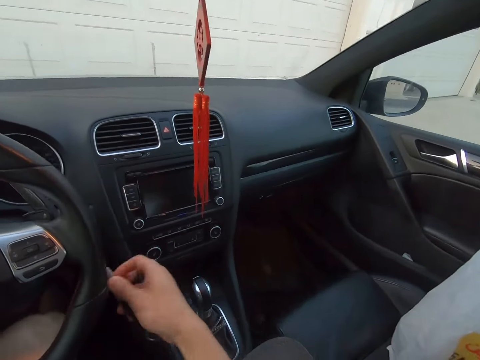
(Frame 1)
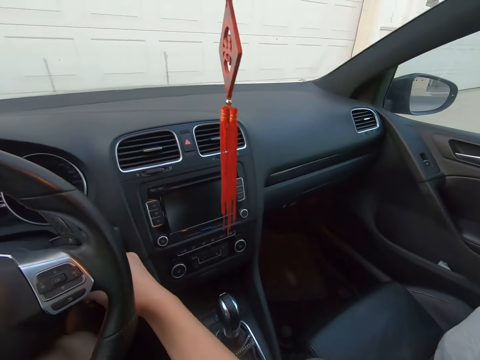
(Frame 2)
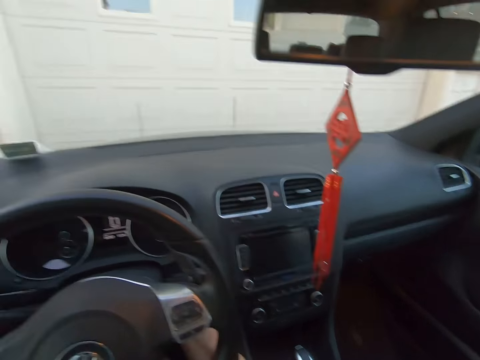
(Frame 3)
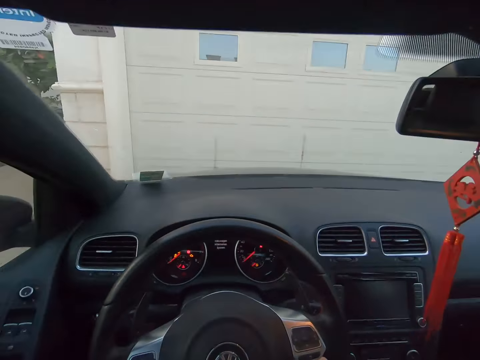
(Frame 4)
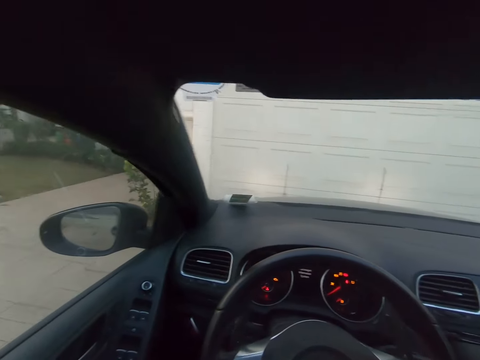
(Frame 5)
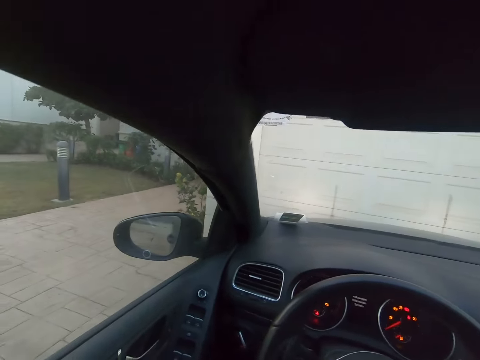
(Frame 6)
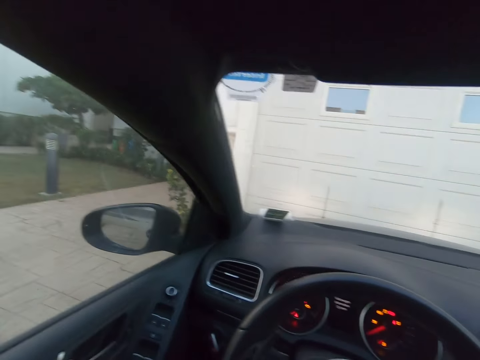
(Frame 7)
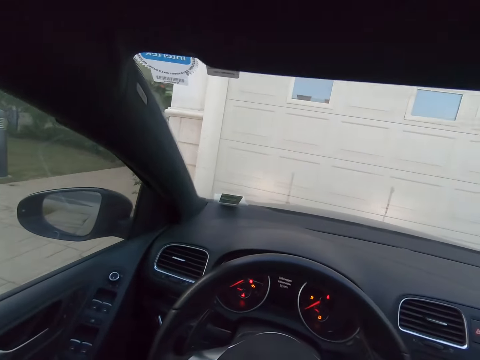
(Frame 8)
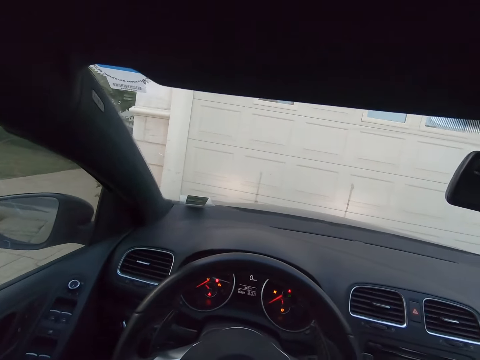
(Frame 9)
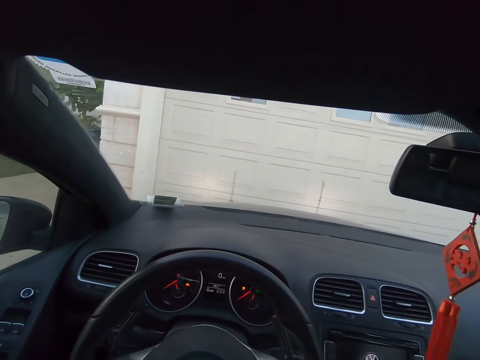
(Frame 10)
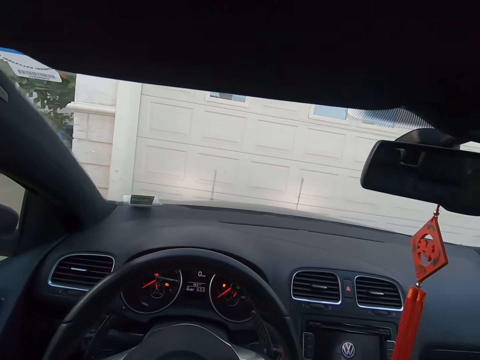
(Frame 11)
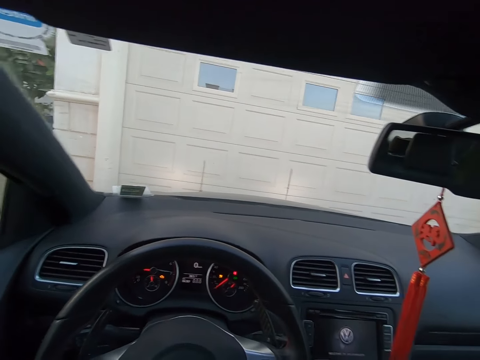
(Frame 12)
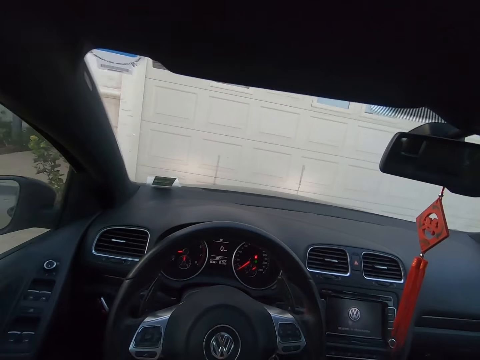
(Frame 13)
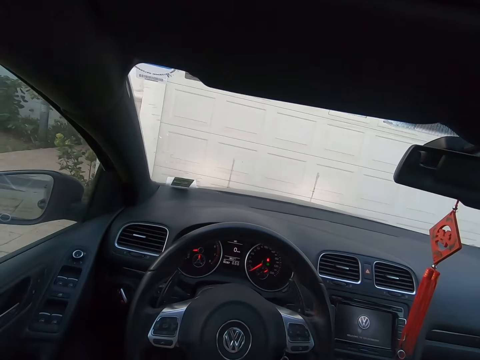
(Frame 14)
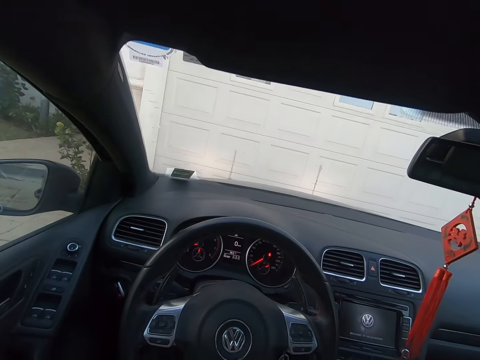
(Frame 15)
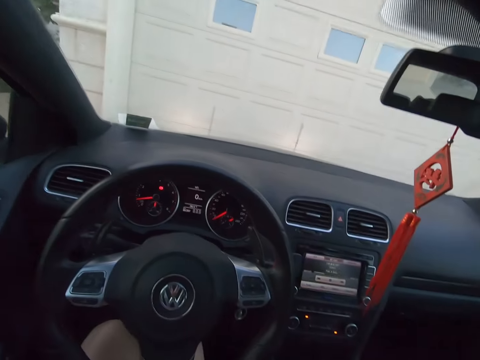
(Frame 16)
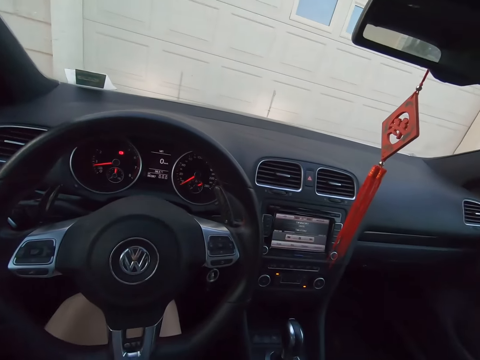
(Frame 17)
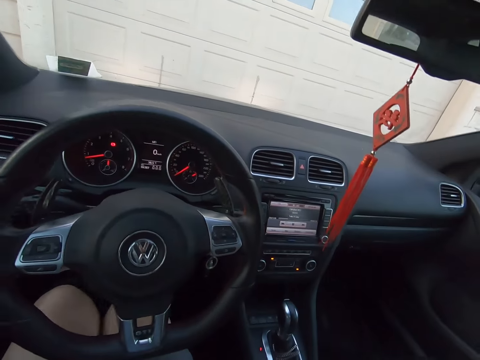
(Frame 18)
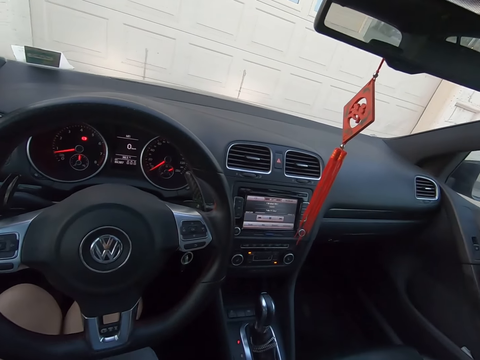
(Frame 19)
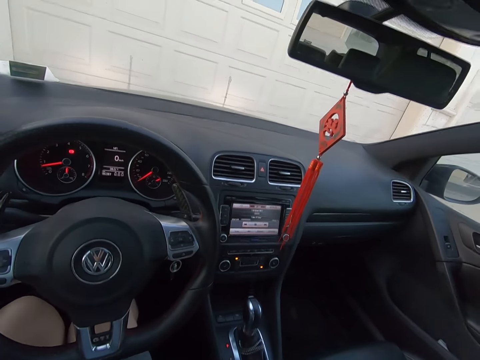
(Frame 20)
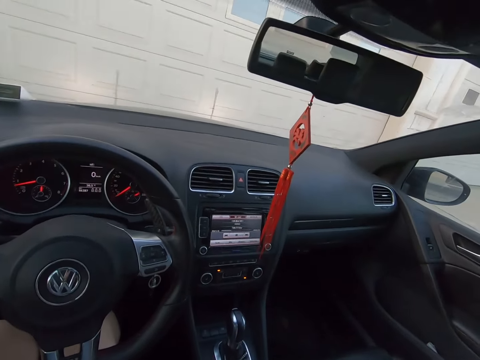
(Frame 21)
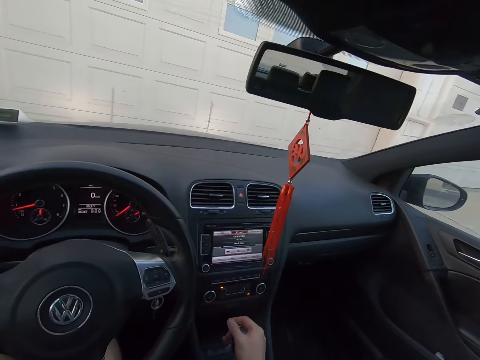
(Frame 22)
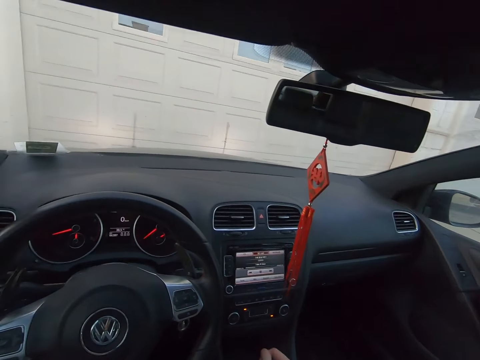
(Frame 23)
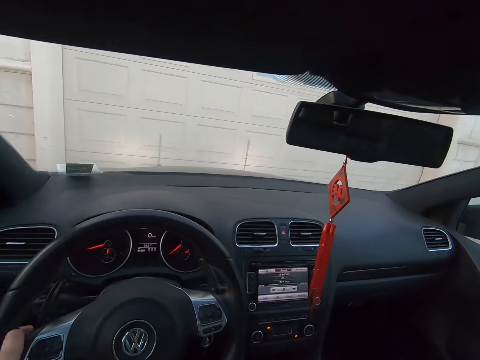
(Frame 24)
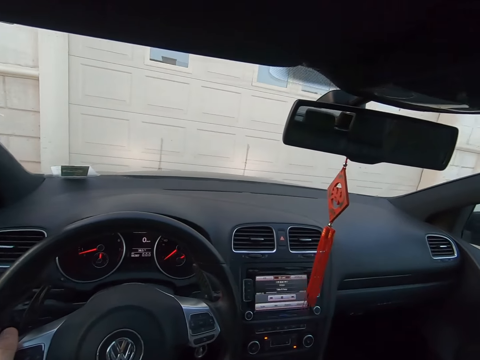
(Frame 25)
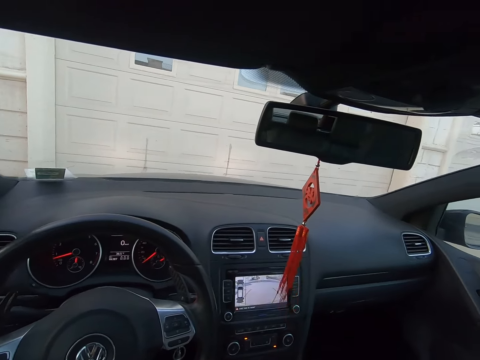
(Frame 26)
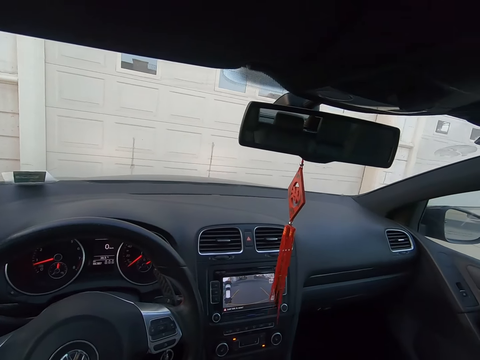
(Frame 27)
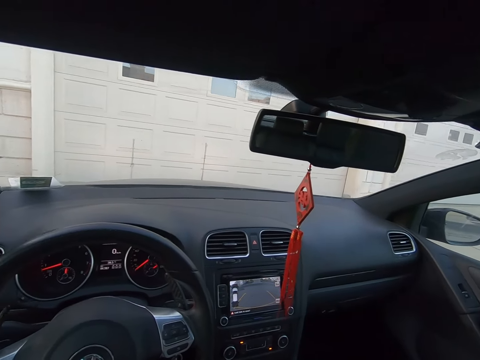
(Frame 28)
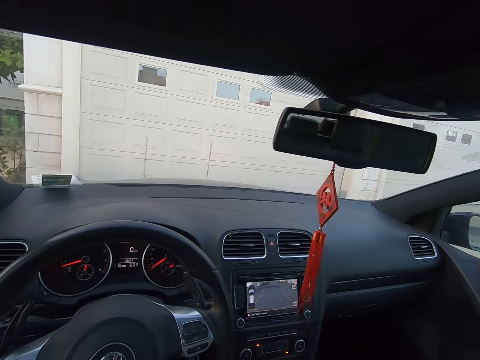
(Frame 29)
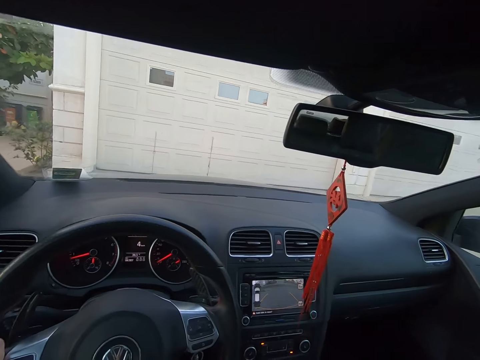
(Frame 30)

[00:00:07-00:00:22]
The camera wearer inserts the key in the car. He starts the car with the key. He looks at a side mirror. He moves his feet on the car. He moves the car in a garage.

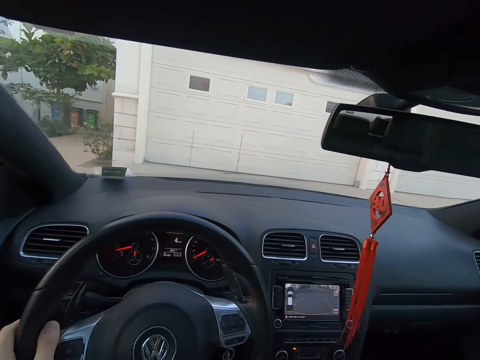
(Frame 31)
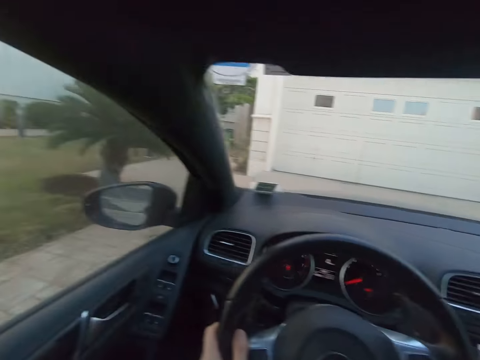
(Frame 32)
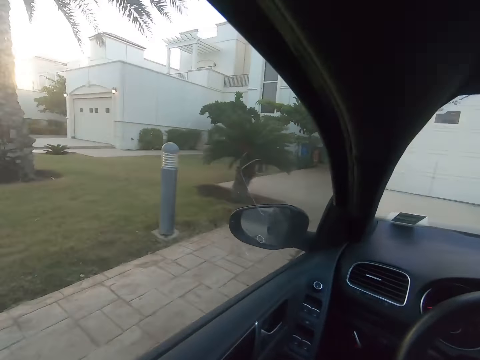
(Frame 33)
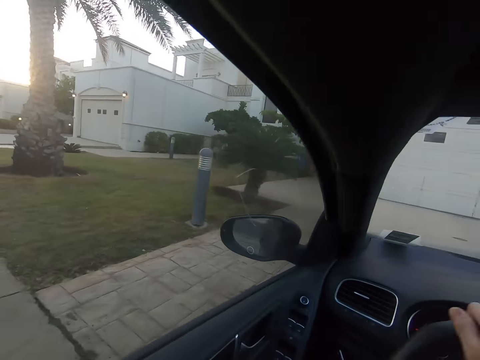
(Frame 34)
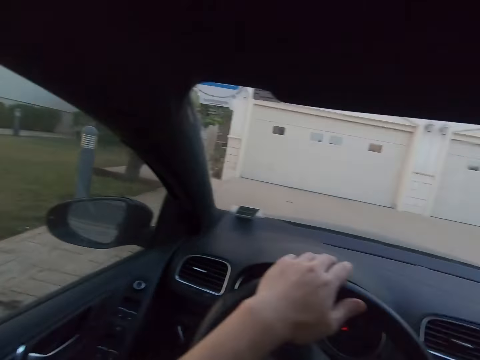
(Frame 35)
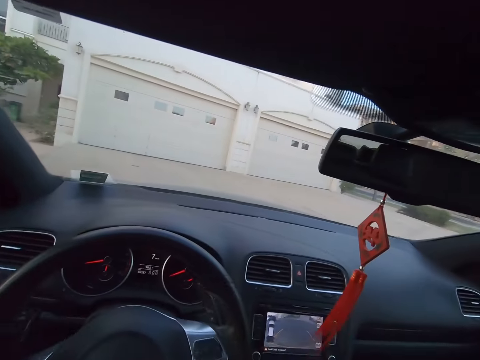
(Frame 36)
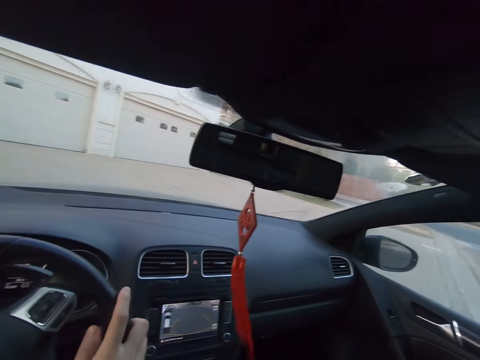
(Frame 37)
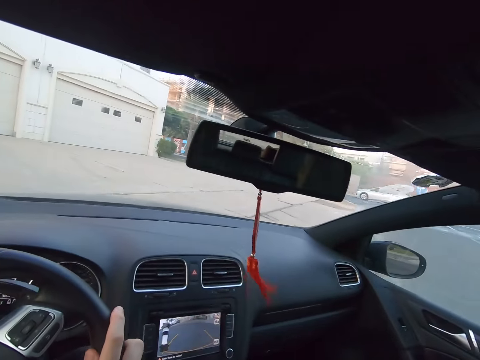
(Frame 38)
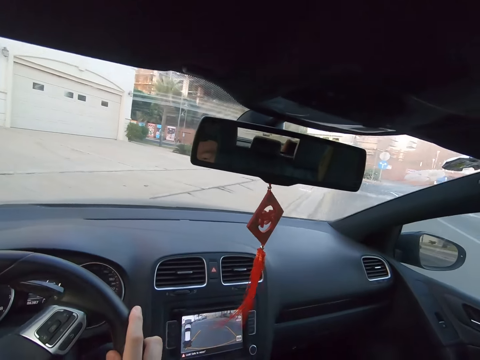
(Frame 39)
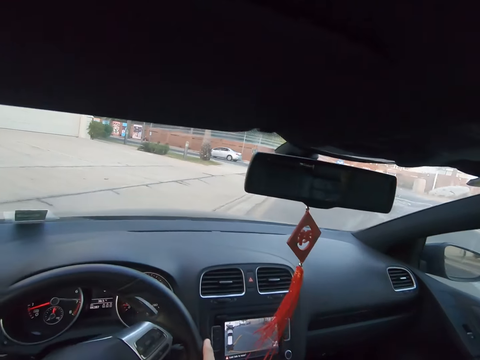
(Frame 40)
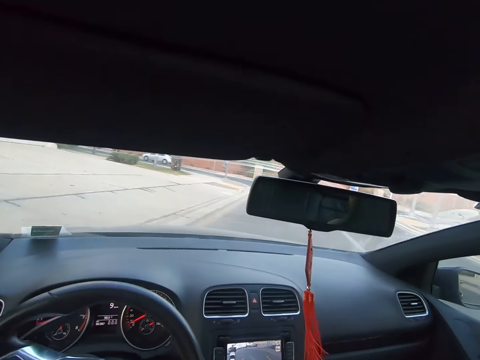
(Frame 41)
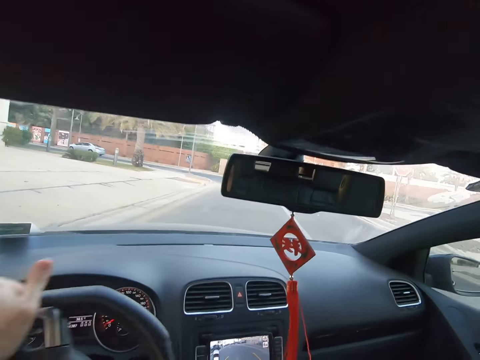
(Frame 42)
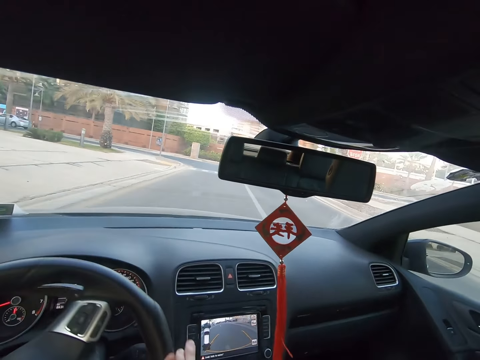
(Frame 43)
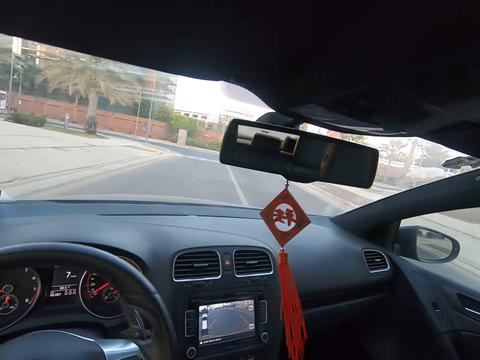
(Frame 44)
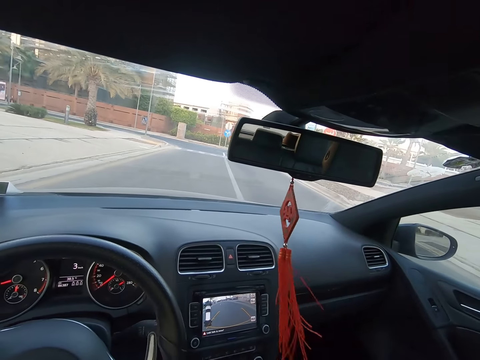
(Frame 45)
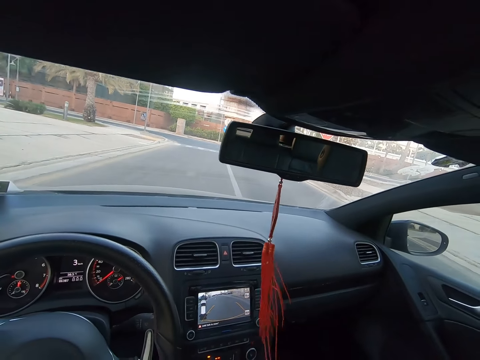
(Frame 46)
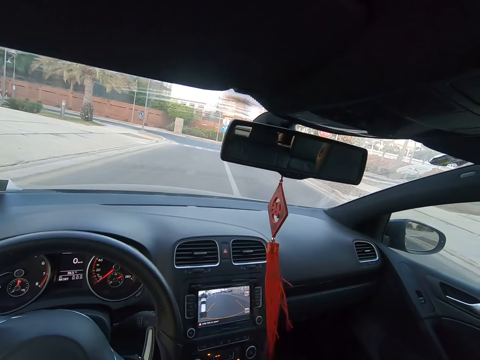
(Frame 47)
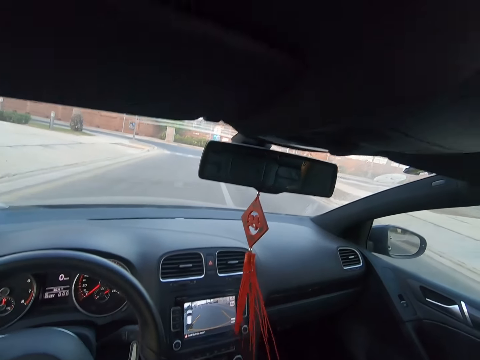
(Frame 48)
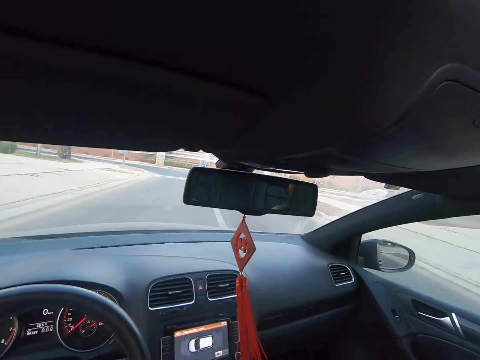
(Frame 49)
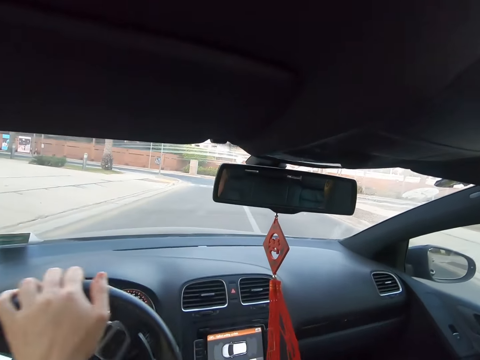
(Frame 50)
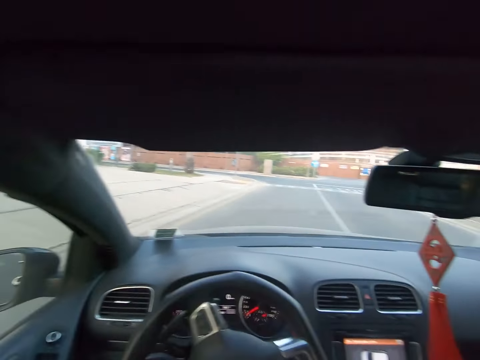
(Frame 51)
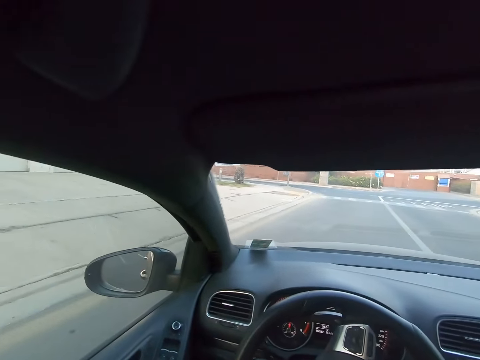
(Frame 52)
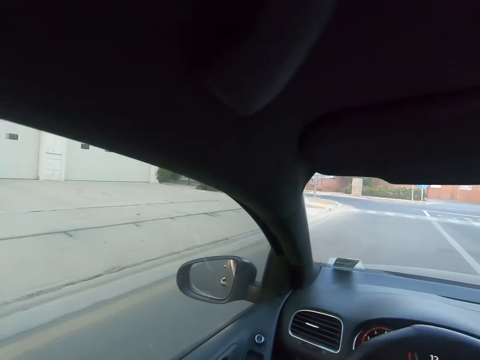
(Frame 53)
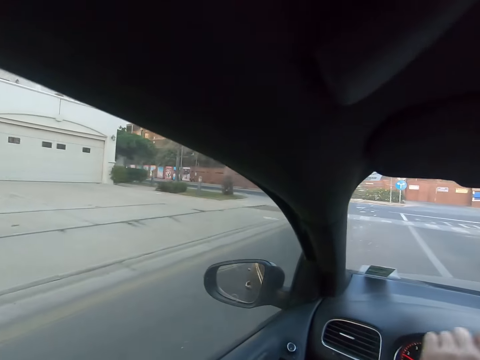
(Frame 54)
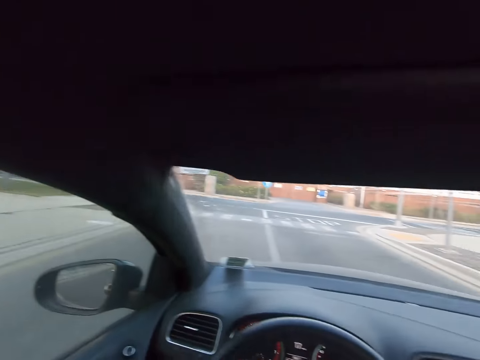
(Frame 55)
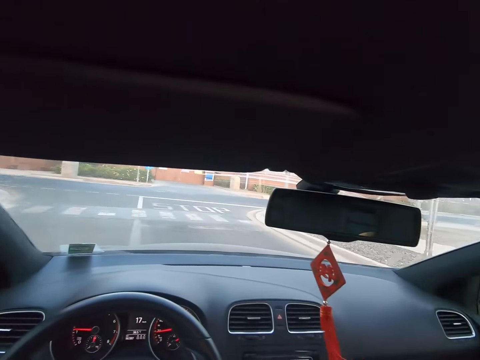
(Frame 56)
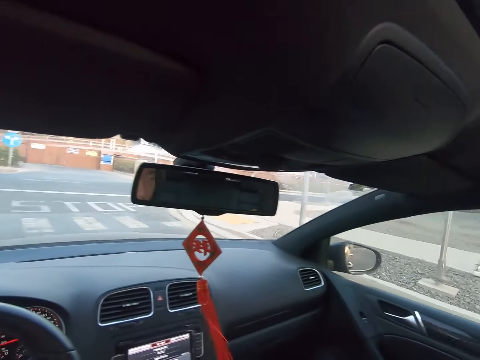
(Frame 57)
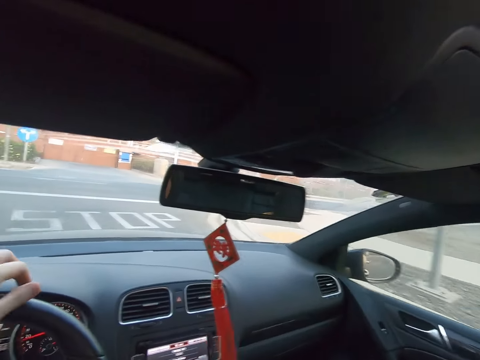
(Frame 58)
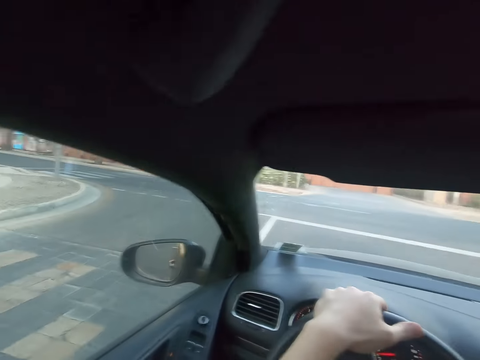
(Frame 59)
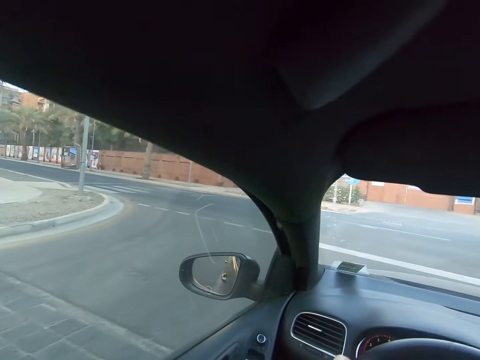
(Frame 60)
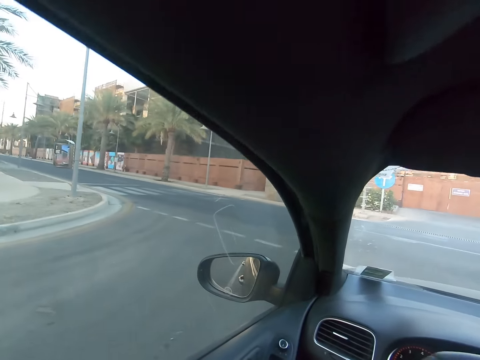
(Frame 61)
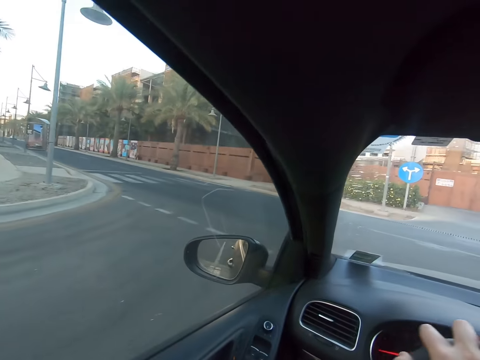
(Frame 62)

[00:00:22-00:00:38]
The camera wearer drives the car. They adjust a steering wheel. They drive the car on a road.
